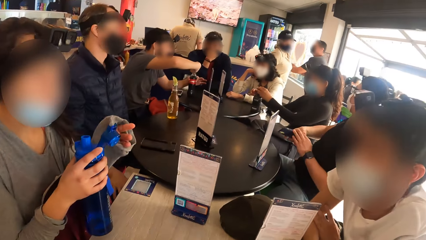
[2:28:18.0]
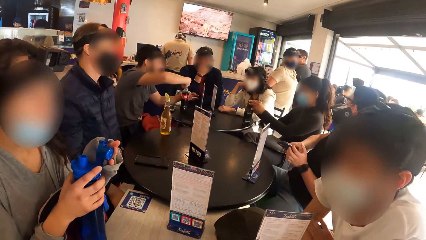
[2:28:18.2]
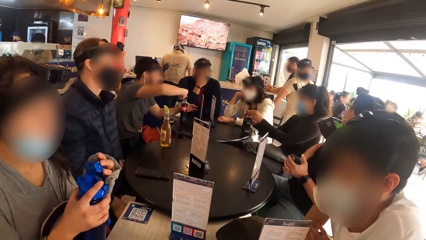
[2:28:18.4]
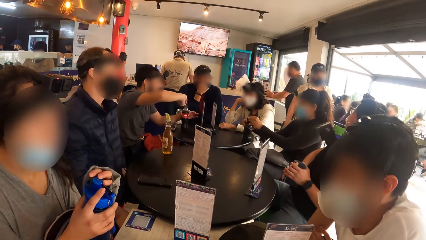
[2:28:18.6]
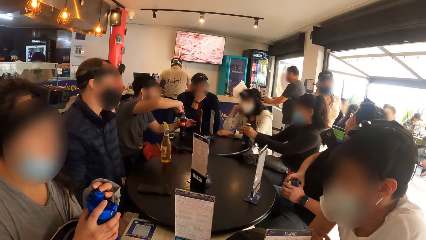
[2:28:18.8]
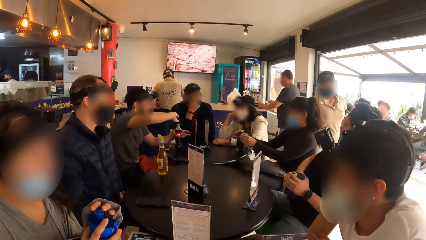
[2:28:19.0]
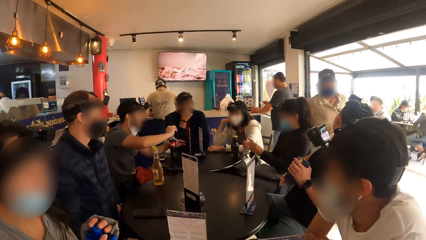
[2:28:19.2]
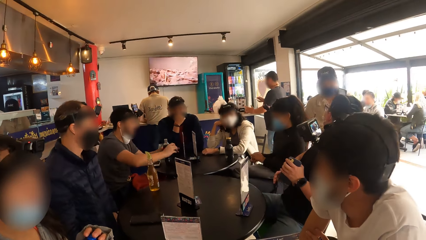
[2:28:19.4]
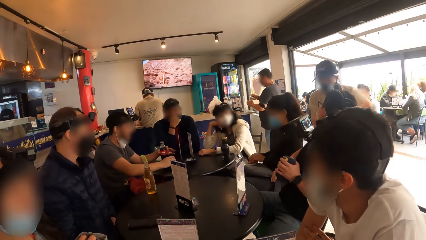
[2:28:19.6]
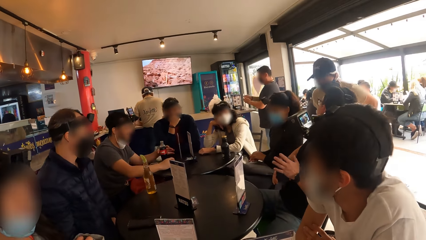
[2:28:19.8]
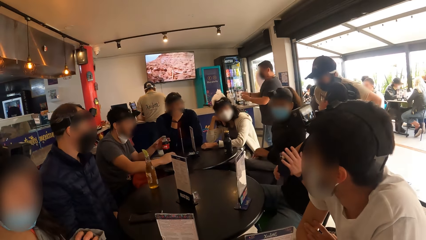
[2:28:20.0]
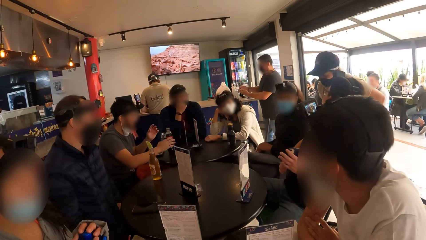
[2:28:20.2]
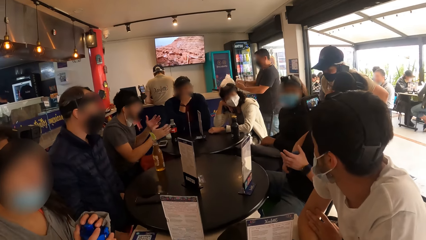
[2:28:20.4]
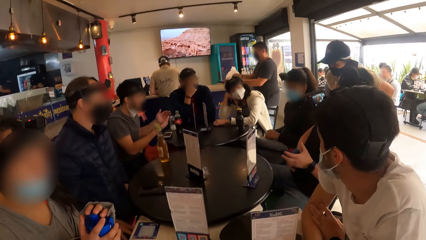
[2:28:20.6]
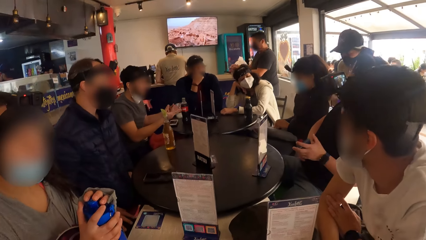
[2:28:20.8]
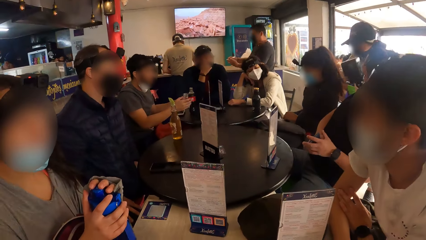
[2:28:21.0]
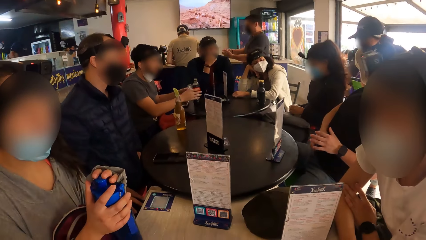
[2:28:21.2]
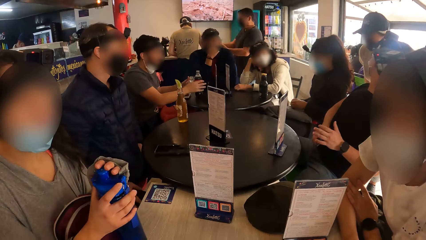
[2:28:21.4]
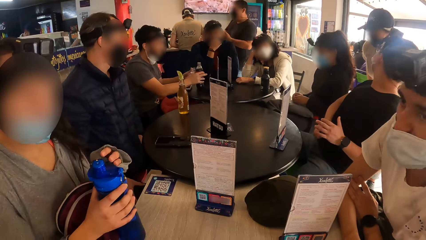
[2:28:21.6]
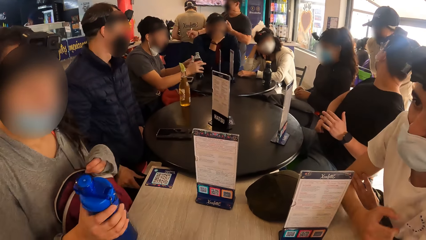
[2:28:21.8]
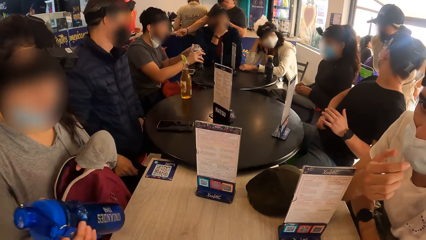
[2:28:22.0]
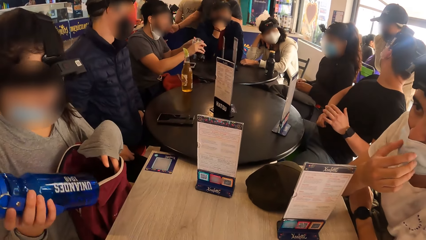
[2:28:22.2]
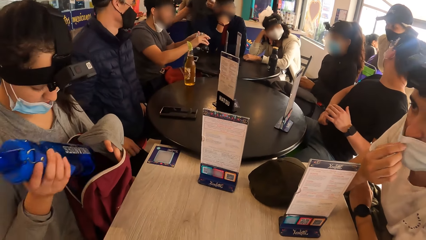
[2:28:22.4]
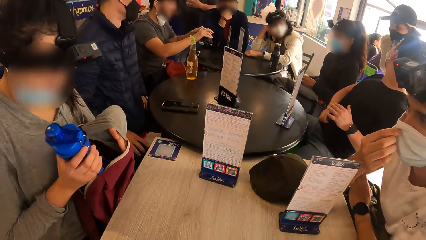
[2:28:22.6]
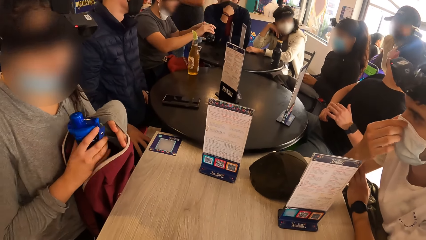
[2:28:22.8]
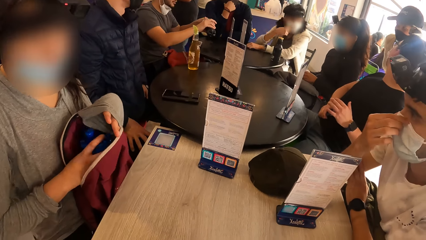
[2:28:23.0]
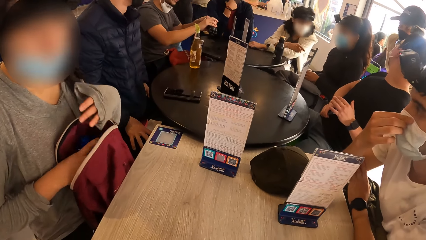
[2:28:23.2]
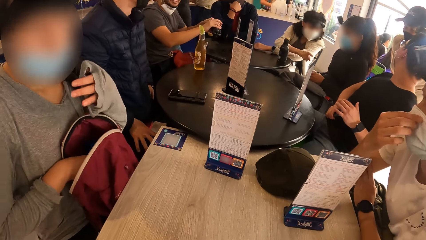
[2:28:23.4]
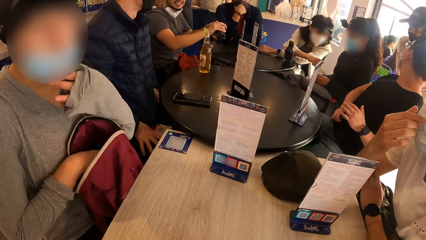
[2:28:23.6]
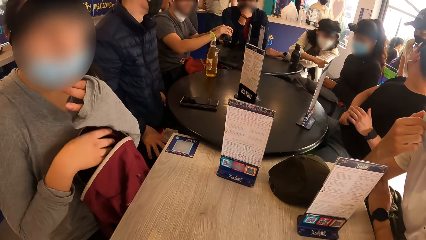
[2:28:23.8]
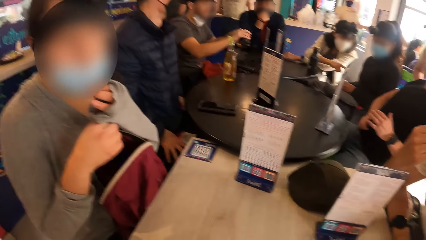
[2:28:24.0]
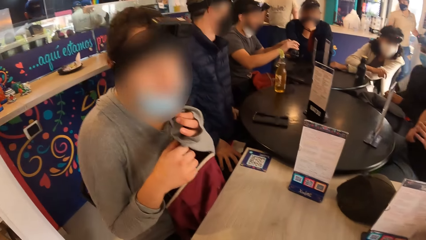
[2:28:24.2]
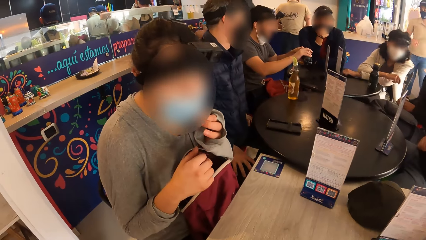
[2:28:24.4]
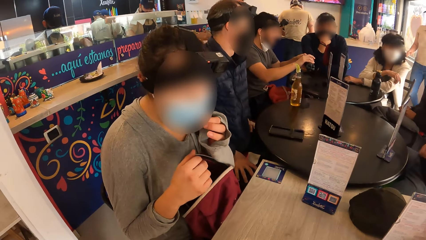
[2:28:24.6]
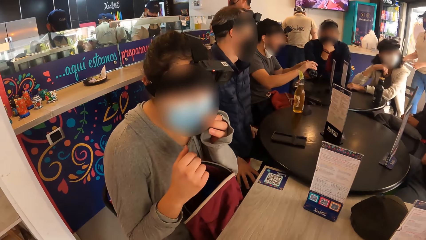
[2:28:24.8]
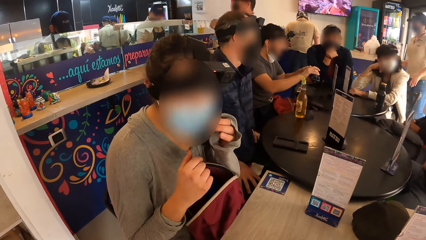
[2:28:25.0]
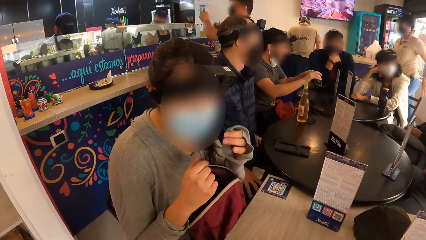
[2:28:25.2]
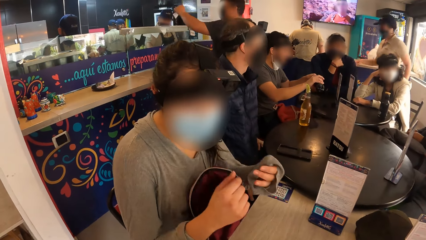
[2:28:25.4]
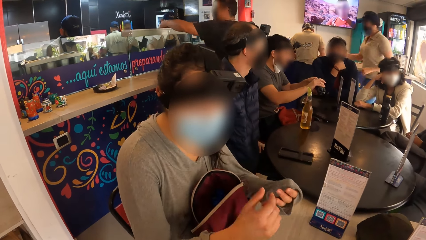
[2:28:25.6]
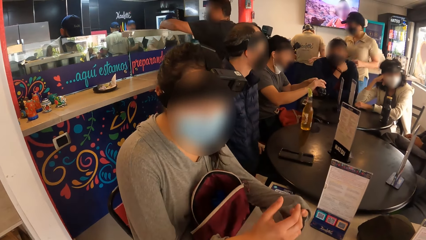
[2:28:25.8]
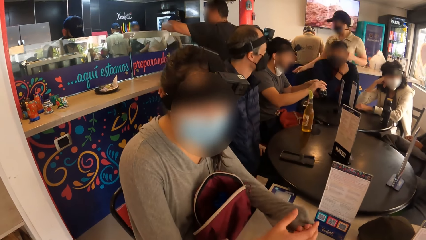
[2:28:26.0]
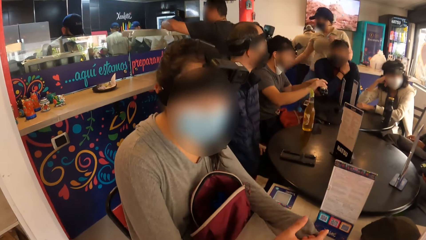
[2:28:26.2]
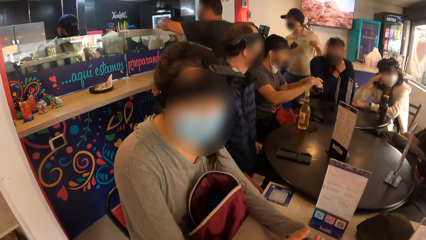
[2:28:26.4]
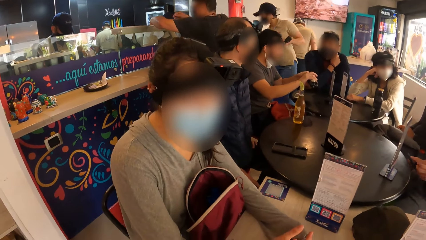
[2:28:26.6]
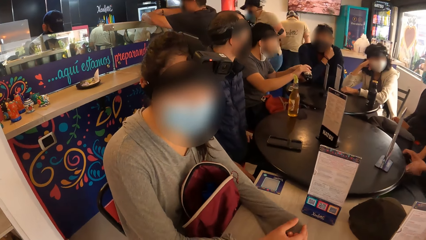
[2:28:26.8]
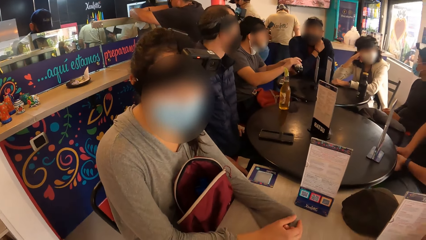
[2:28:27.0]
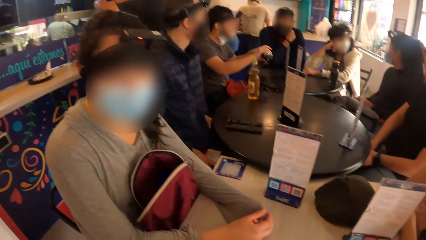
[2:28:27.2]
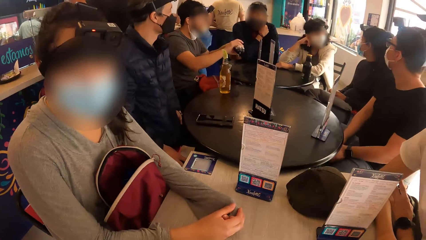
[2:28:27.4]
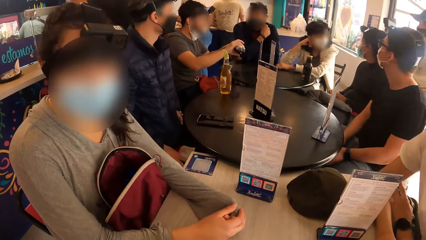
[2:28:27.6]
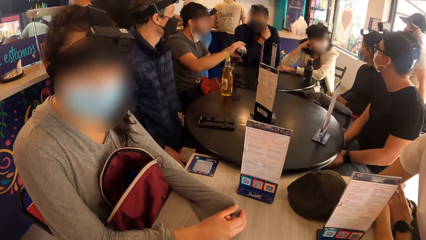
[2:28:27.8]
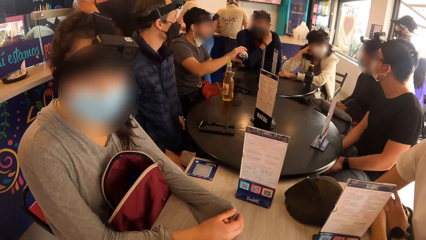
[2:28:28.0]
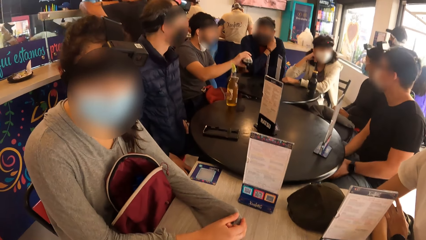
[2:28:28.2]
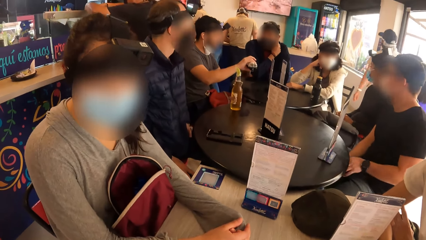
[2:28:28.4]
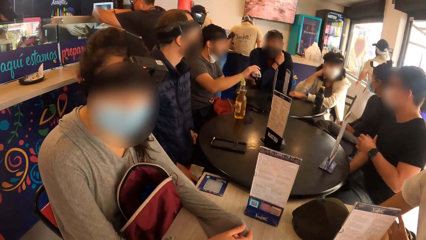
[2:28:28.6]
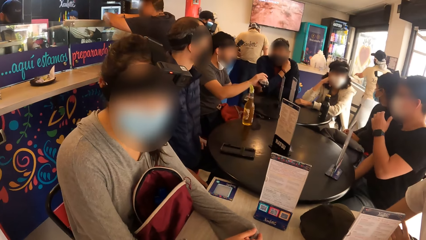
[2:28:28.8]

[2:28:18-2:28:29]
The woman covers the water bottle in her right hand with her left hand. The woman opens the backpack on her lap with her left hand and puts the water bottle in her right hand in the backpack on her lap. The woman converses with the camera wearer and the man.

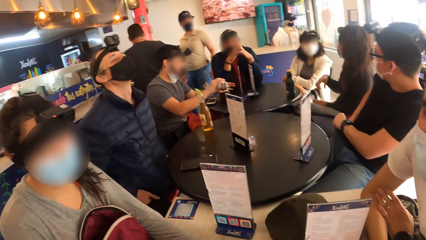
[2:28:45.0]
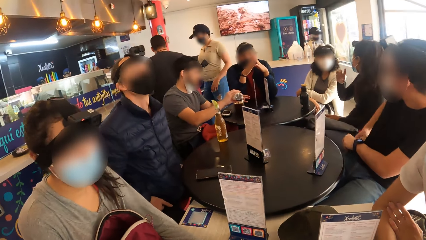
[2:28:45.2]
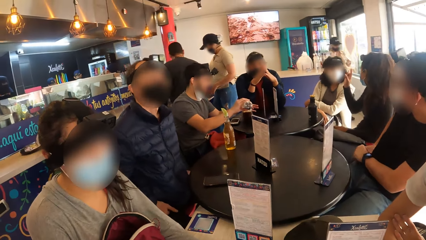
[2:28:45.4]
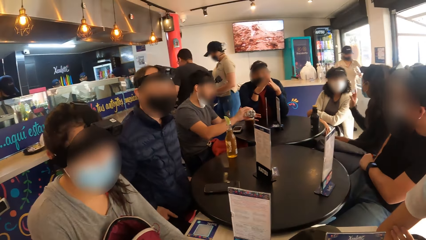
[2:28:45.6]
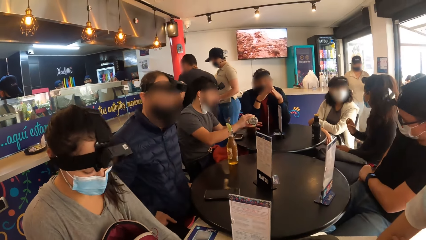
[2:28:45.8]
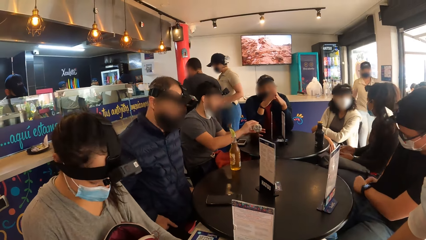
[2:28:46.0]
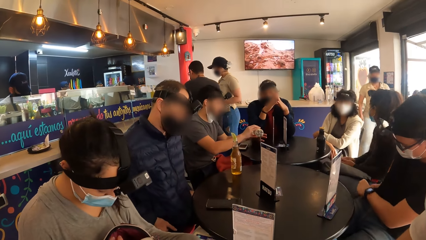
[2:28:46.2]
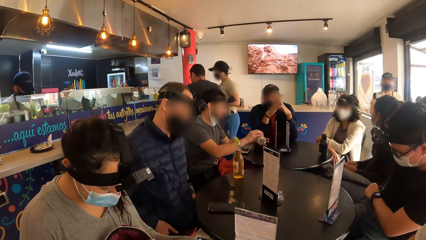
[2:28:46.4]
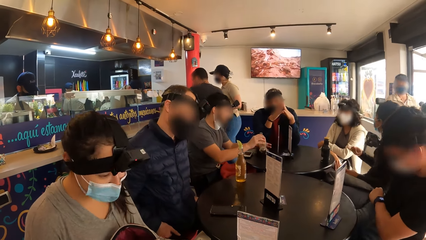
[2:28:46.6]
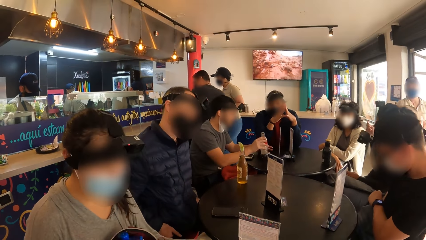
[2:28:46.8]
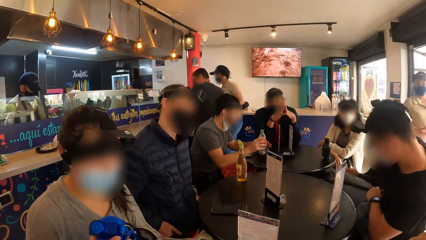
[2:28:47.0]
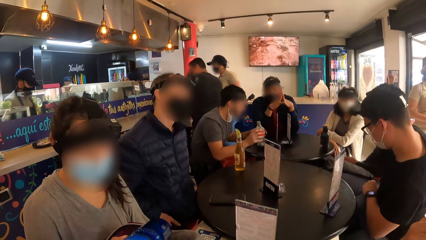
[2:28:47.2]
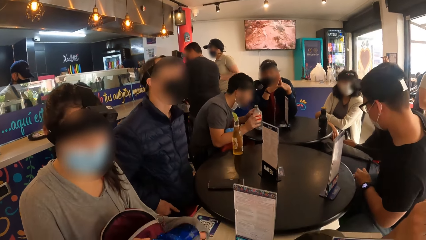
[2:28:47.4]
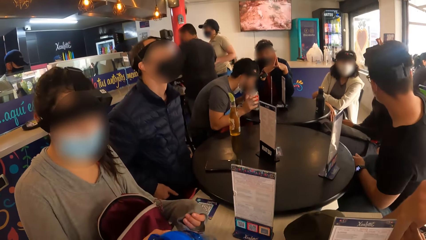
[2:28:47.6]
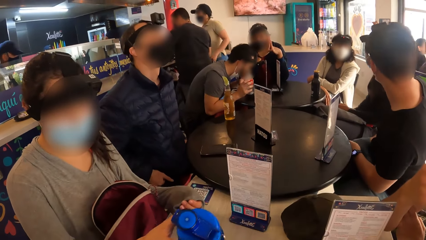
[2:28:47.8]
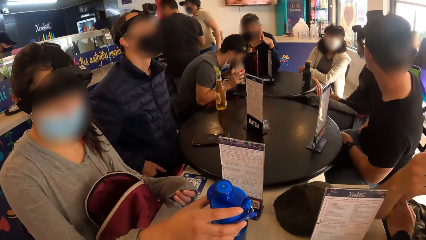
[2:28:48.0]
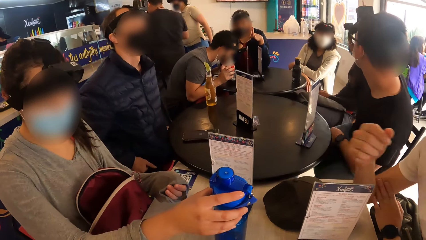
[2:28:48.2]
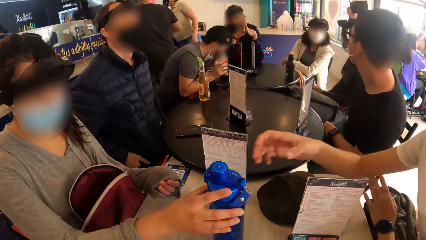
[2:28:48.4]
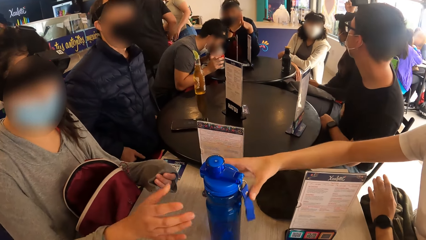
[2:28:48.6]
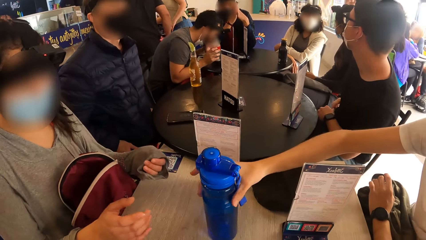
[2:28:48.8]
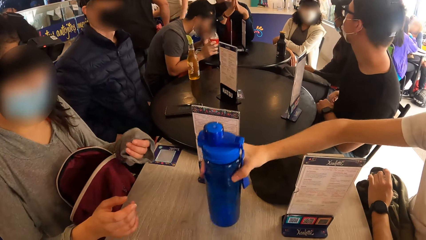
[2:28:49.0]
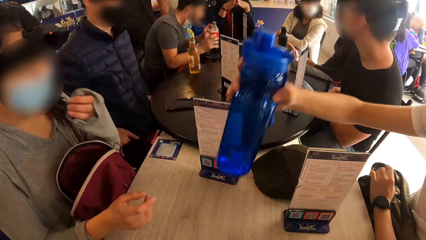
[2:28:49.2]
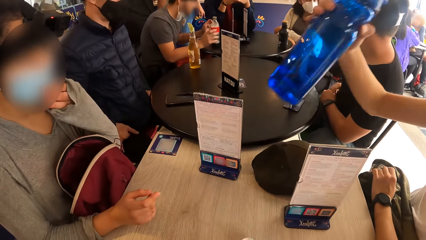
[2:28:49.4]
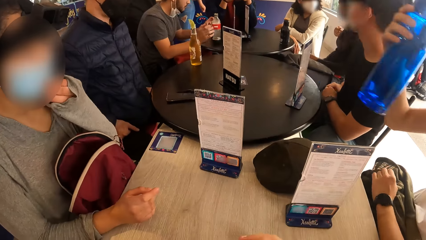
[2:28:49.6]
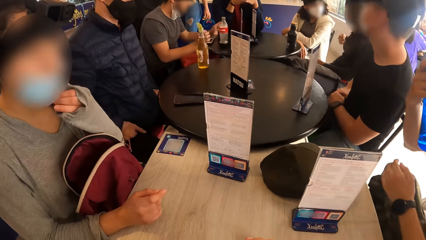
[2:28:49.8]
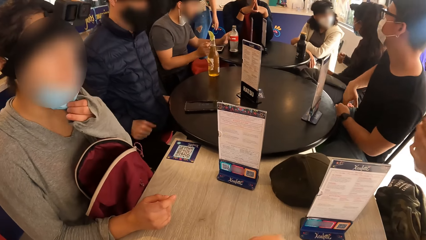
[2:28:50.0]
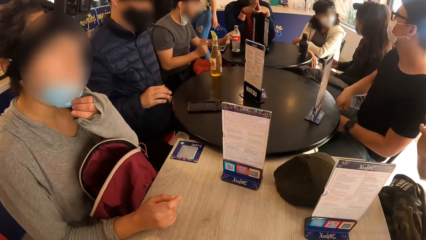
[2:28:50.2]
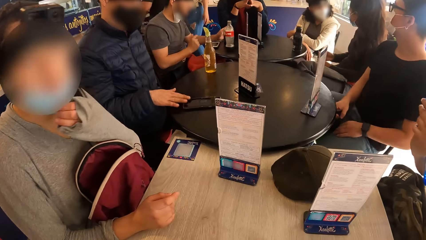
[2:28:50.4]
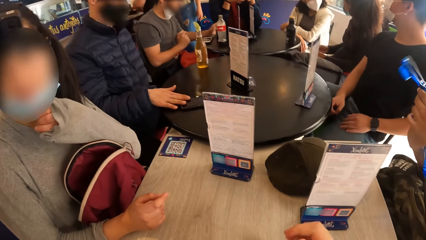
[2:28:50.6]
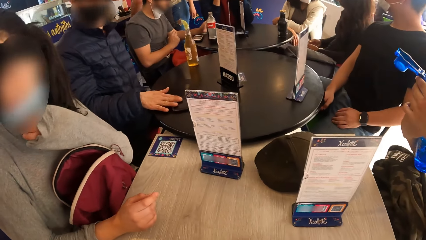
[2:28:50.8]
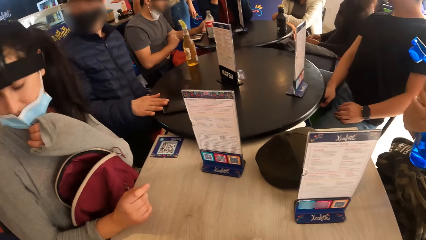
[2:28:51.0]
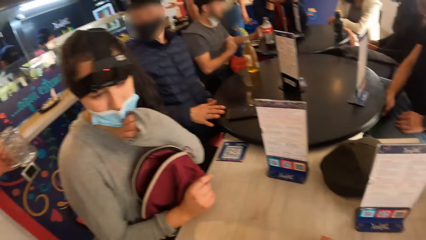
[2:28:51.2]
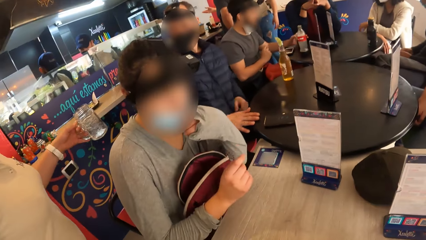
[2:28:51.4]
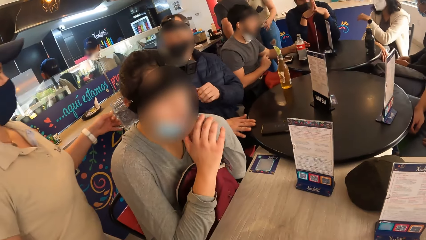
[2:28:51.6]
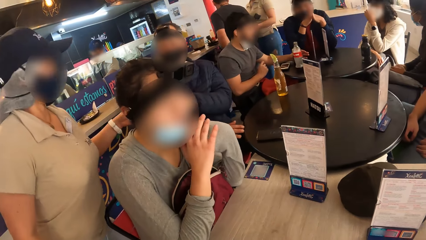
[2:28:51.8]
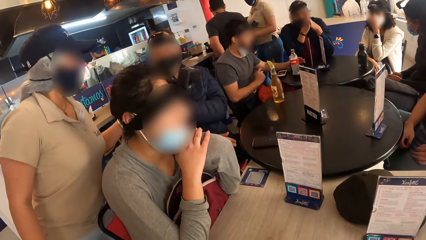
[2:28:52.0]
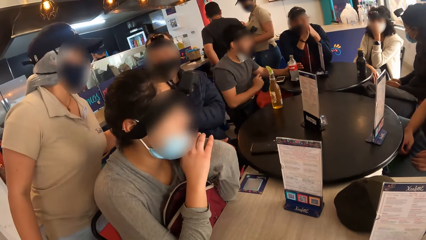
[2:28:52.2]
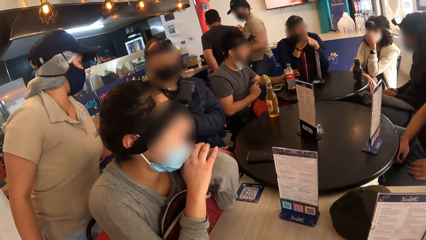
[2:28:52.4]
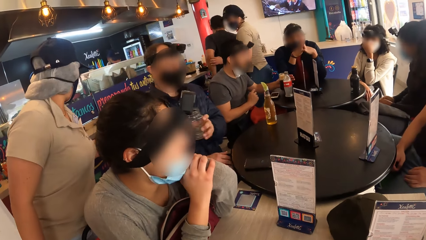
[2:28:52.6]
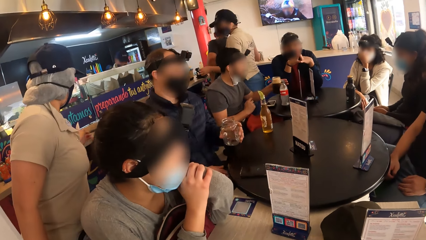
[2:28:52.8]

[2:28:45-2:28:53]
The woman picks up a storage bottle from a bag with her right hand. She drops the storage bottle on a table with her right hand. A man picks up the storage bottle from the table with his right hand. The camera wearer moves their hand. The man opens the storage bottle with both hands. The camera wearer looks around the restaurant.
